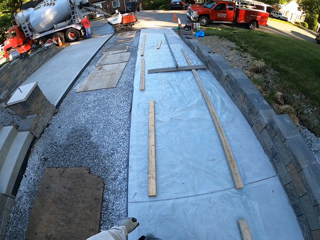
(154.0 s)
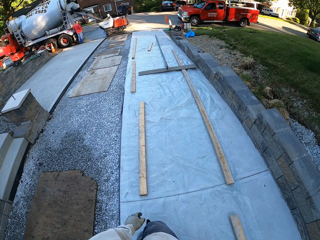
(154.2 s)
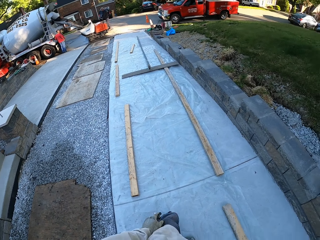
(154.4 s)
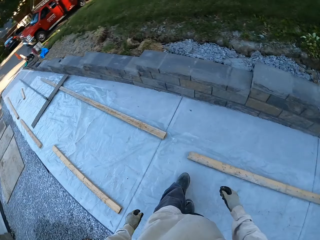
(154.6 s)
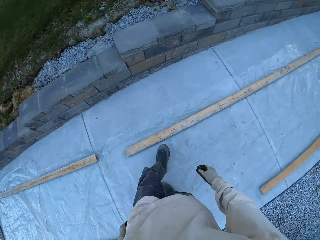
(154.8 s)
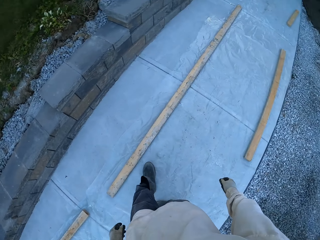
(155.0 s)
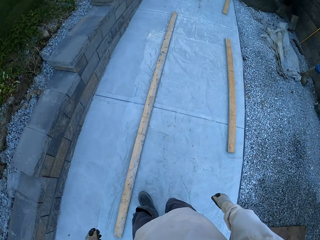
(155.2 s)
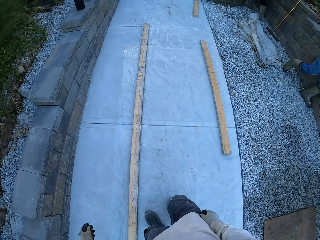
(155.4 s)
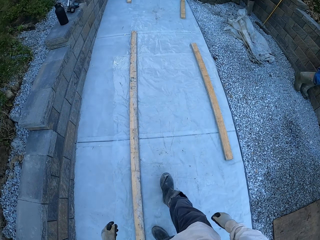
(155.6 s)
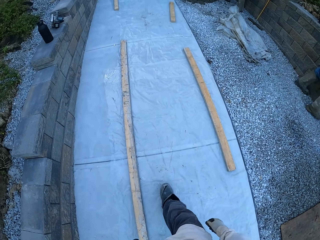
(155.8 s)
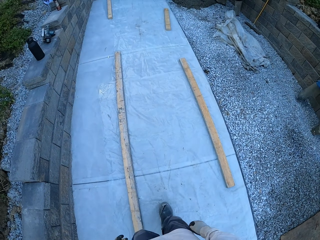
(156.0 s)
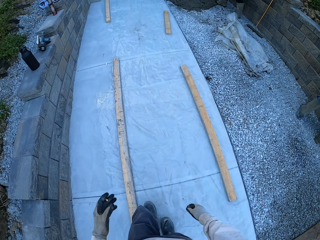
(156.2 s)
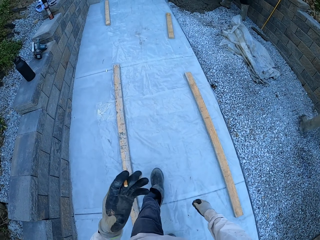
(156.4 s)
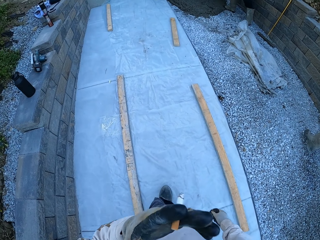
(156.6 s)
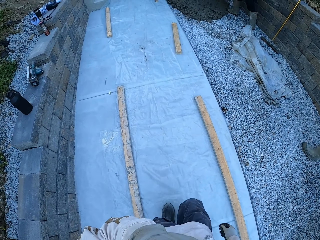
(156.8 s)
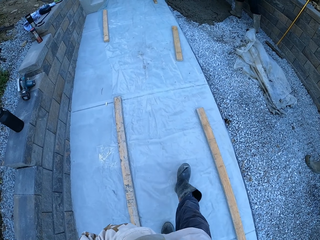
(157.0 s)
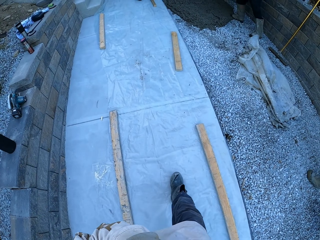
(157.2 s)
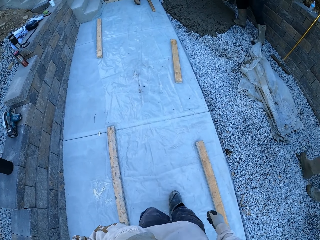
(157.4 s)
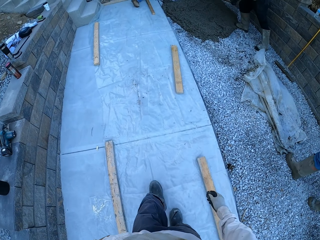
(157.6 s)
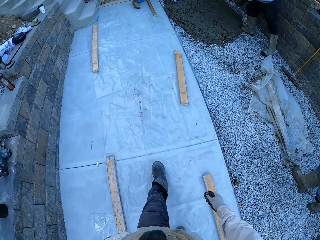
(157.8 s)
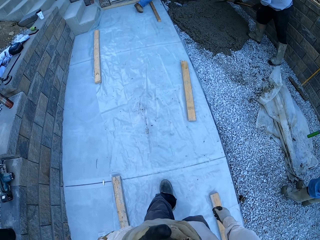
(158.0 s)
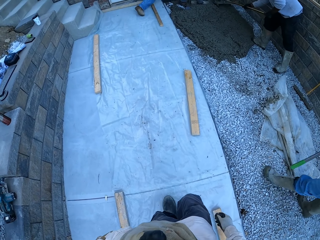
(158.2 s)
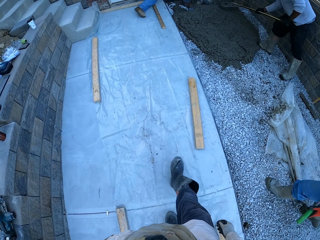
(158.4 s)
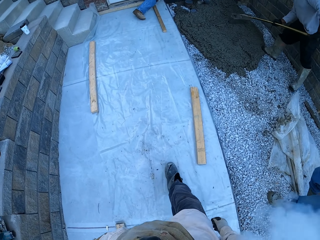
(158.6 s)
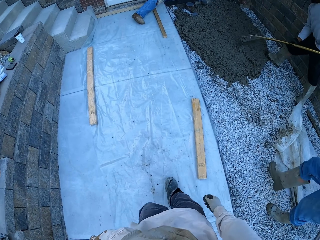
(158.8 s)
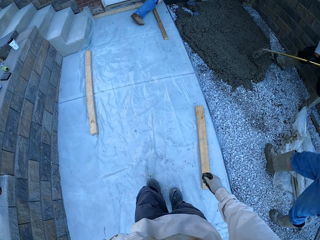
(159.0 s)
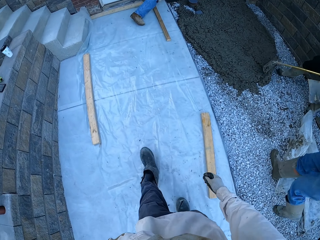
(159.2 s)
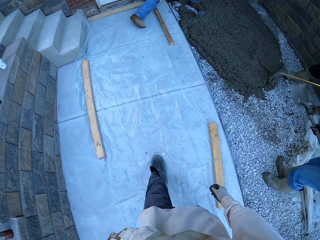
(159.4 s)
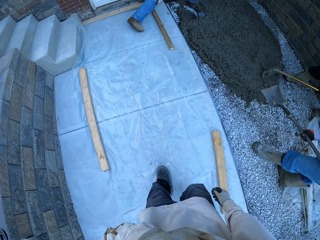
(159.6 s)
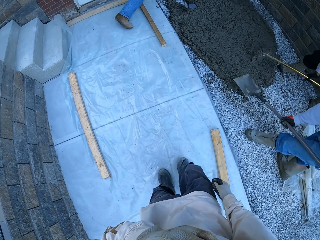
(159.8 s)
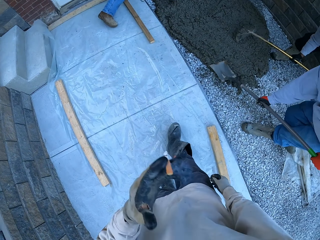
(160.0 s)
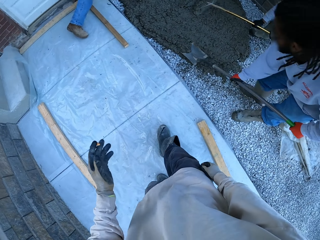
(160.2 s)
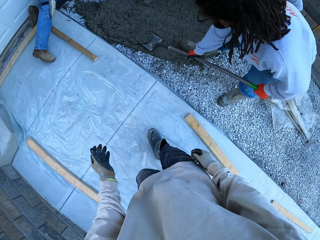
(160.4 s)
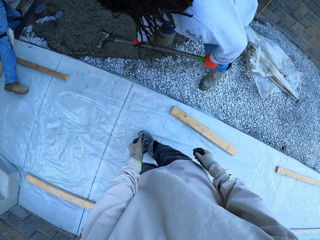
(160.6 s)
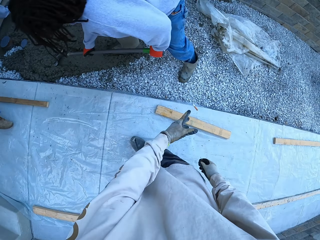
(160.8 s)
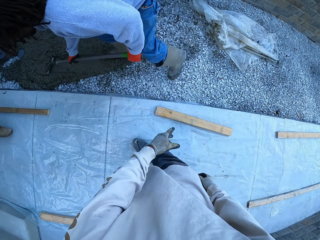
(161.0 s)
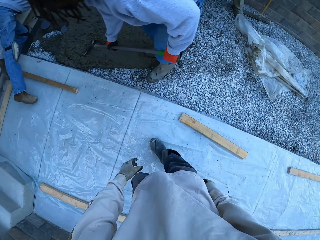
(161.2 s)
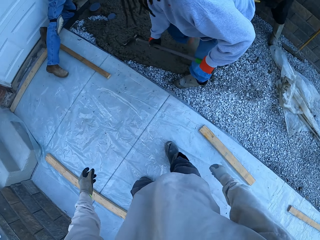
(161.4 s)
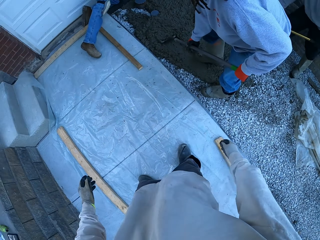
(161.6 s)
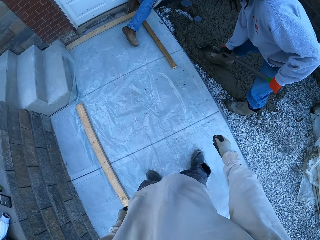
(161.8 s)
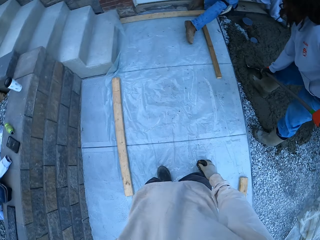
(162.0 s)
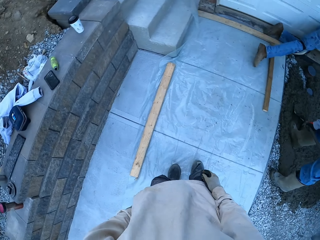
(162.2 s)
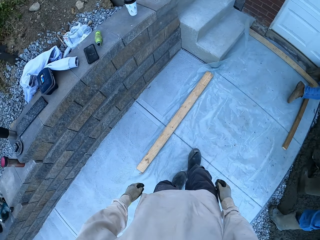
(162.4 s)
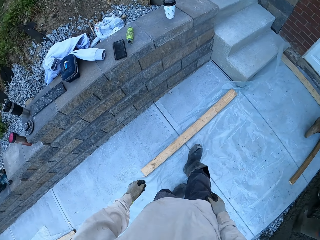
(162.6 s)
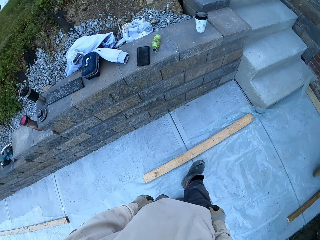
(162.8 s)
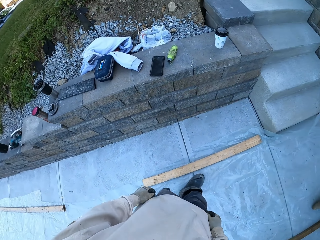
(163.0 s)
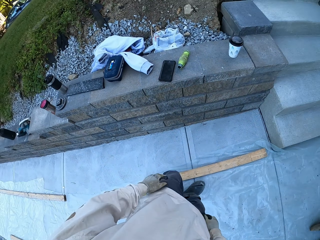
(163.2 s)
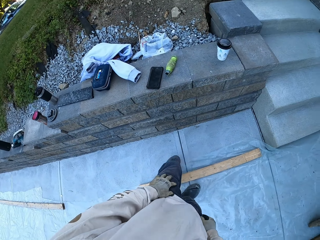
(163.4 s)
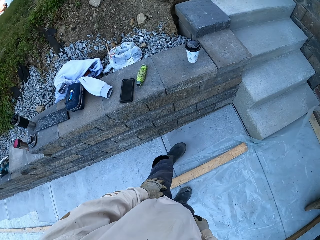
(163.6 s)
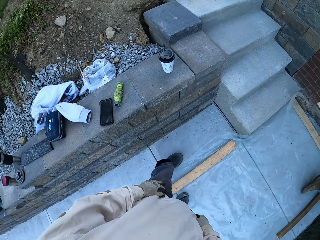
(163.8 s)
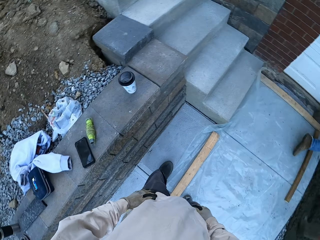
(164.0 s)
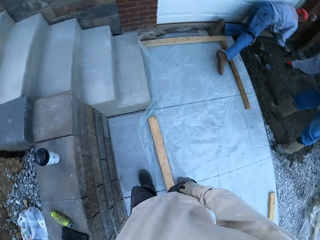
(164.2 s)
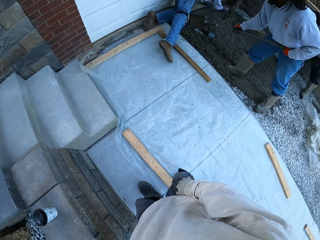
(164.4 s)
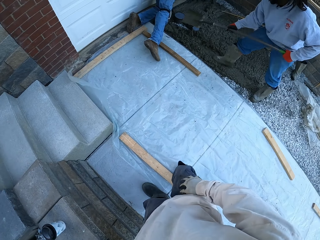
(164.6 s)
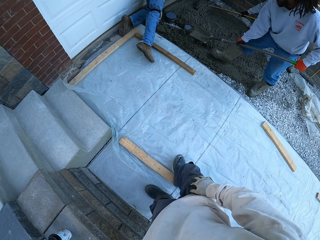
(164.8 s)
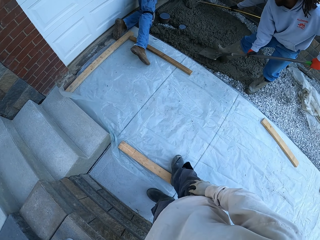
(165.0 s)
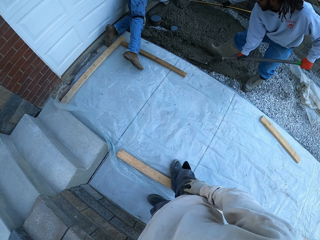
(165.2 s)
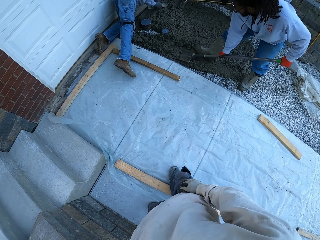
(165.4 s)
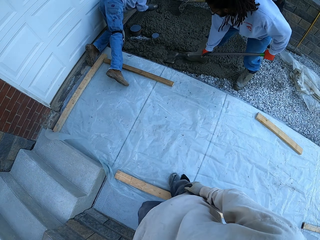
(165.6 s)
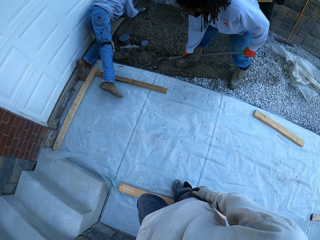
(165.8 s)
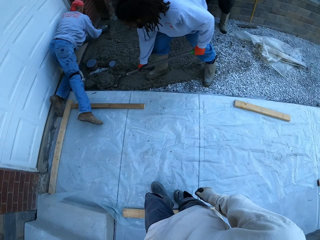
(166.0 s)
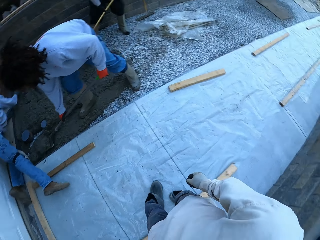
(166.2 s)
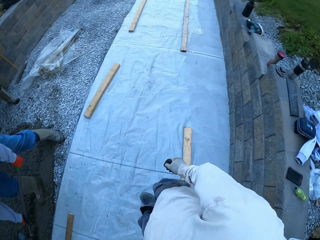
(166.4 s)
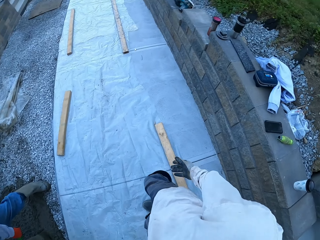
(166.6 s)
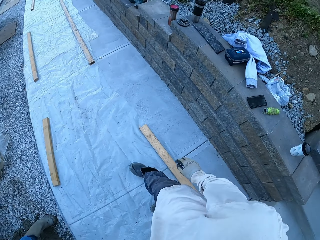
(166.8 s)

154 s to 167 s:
The camera wearer turns around. They walk and look around. They smoke the cigarette. They walk around. A man spreads the concrete, another man spreads the concrete, and a third man spreads the concrete. A man scoops the concrete. The camera wearer throws the cigarette. They turn around. They look around. They look around again. The third man spreads the concrete again.

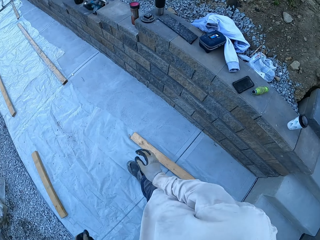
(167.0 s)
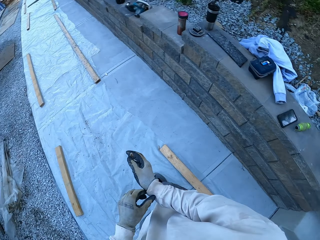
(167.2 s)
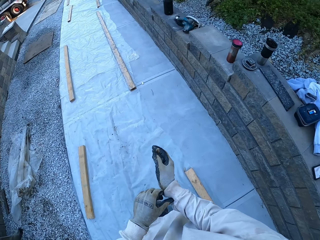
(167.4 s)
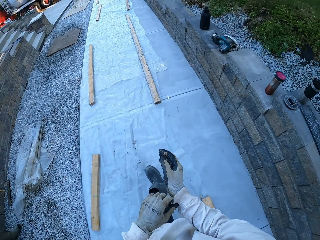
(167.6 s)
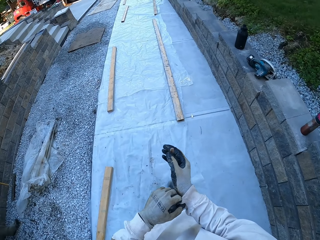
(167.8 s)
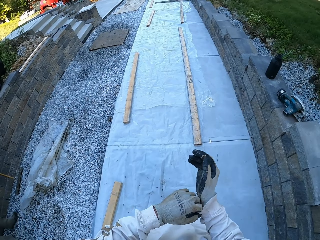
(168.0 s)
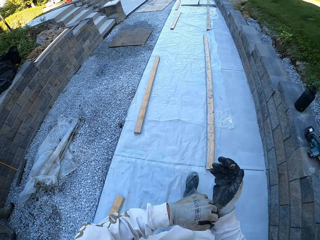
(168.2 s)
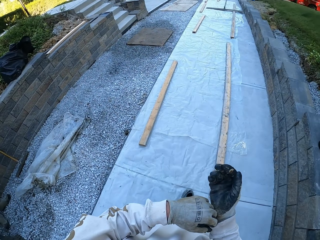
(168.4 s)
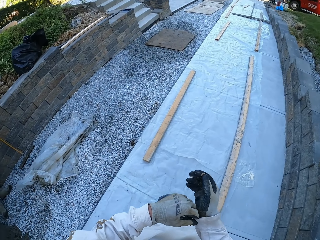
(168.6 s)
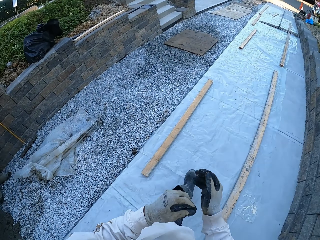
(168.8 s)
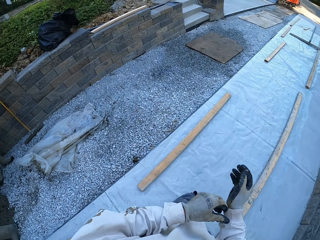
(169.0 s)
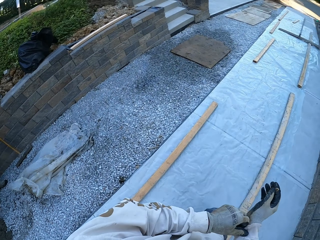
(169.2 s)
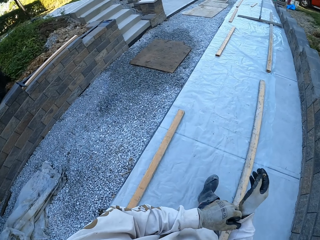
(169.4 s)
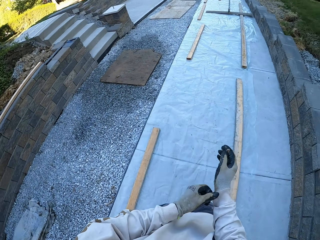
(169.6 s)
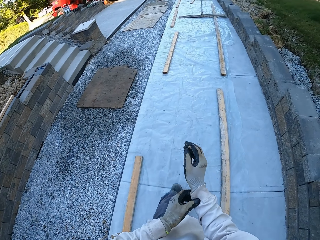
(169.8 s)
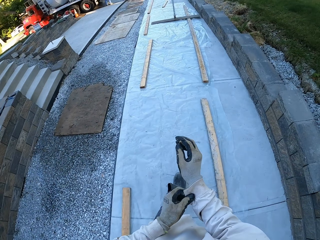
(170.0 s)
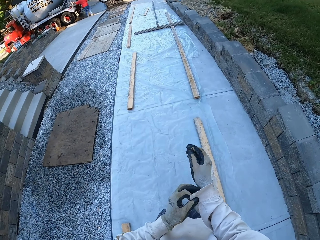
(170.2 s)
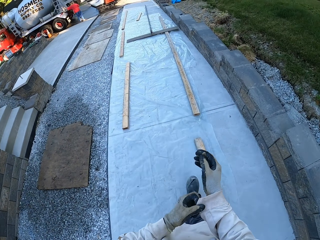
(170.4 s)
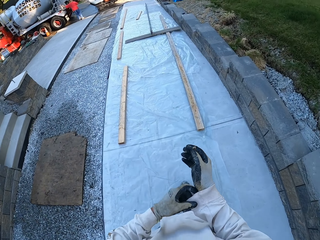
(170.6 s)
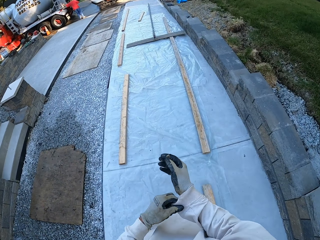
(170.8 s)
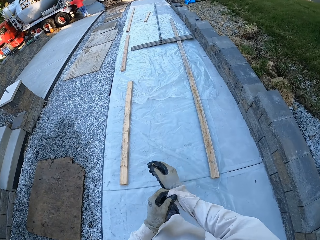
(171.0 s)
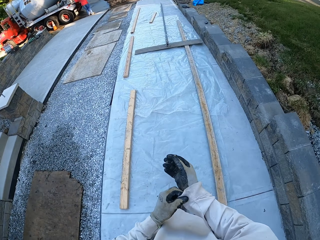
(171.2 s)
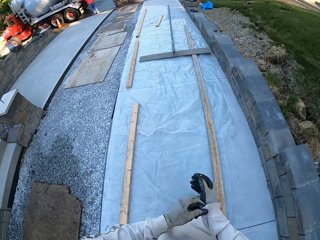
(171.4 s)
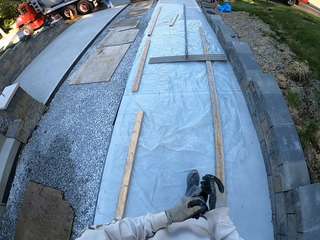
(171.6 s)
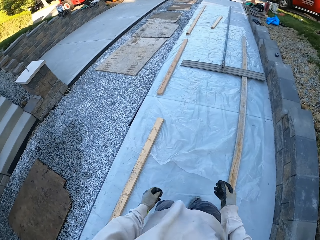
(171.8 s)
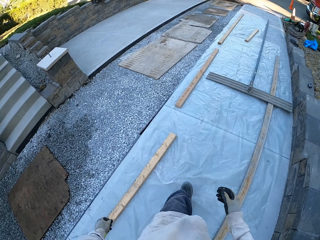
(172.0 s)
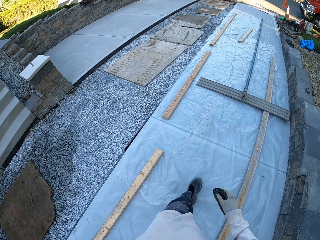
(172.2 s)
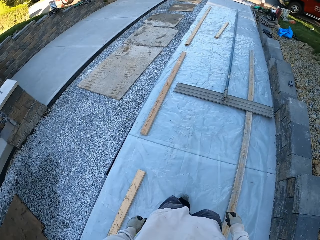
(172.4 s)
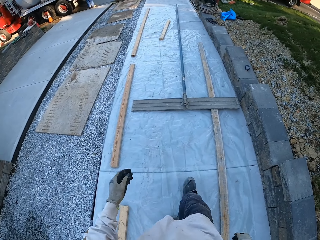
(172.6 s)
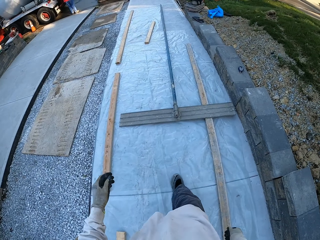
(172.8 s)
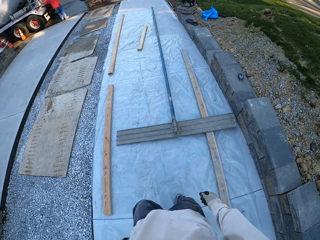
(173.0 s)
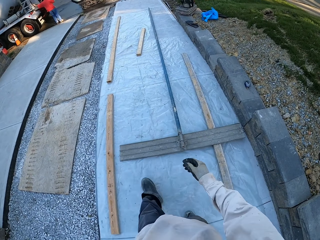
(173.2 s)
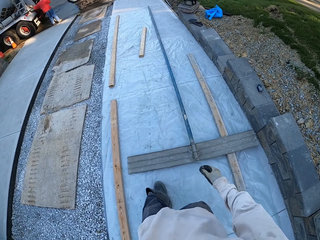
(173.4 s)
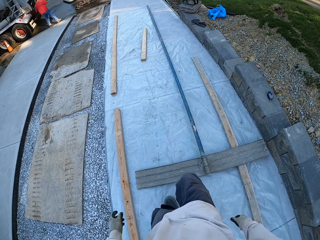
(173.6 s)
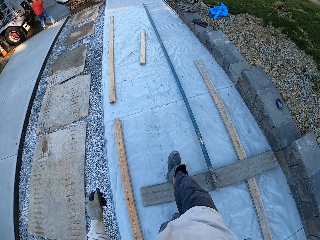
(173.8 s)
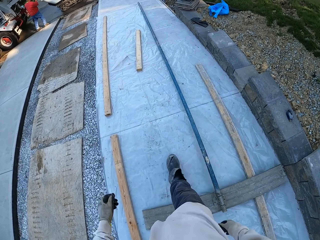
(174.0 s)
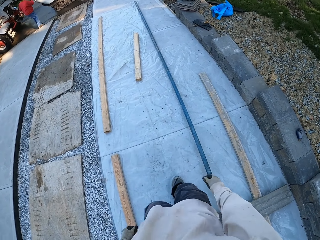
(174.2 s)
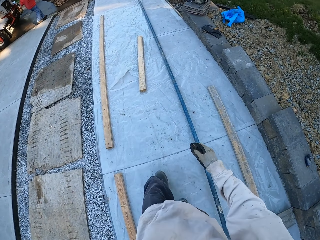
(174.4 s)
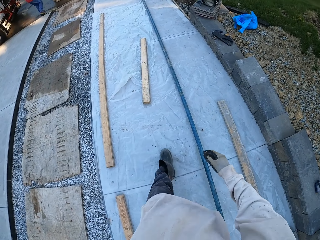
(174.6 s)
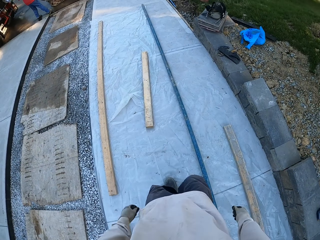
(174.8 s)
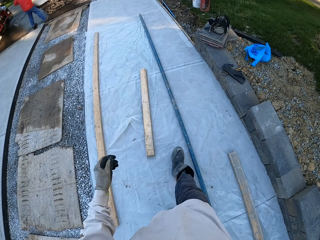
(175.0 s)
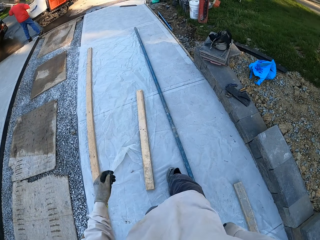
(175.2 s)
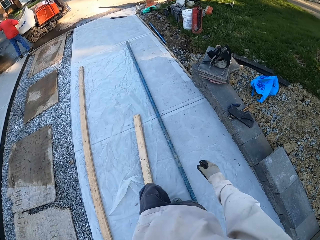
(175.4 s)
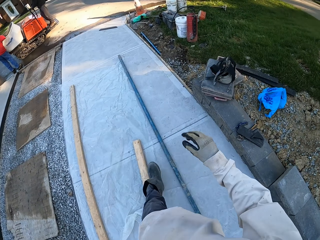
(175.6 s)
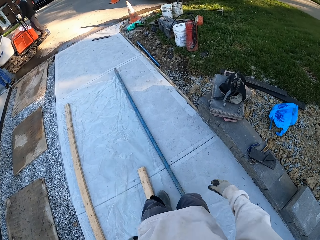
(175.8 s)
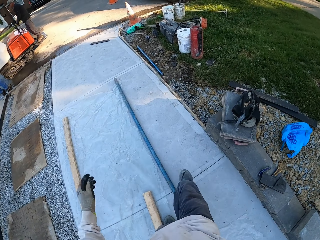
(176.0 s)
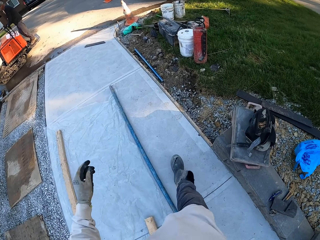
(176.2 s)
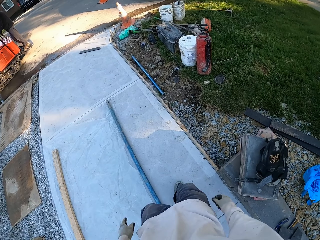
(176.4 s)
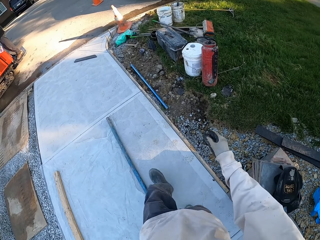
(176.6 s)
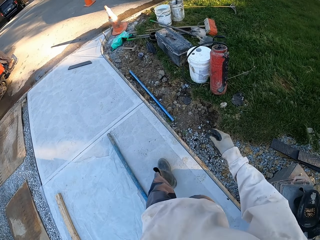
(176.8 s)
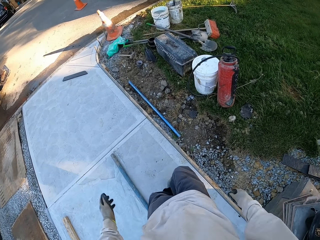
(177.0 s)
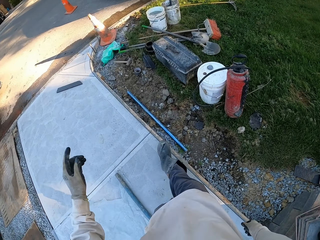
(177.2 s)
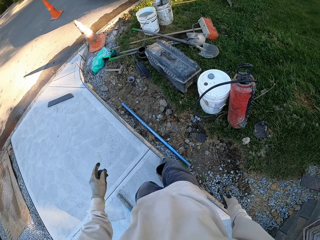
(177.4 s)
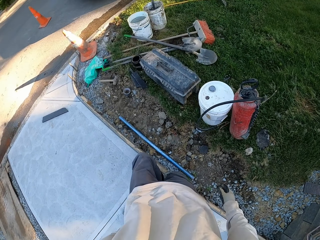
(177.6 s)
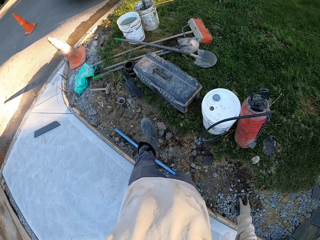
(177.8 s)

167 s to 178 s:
The camera wearer walks. He holds his jumper. He walks again. He touches the gloves. He walks around.
